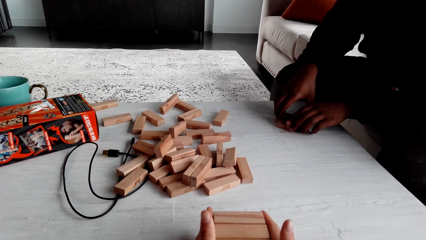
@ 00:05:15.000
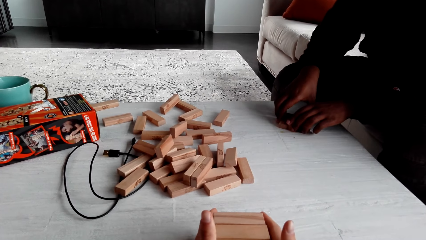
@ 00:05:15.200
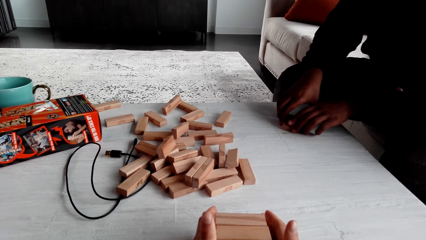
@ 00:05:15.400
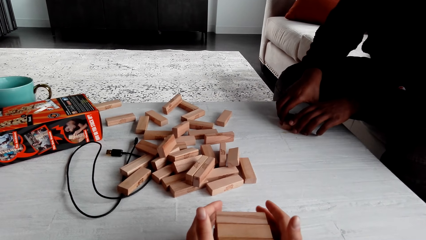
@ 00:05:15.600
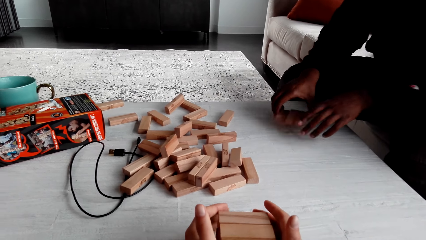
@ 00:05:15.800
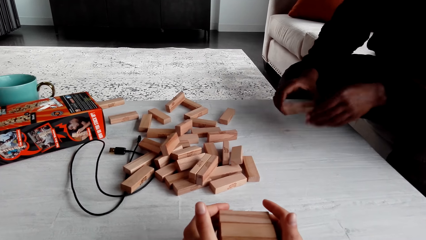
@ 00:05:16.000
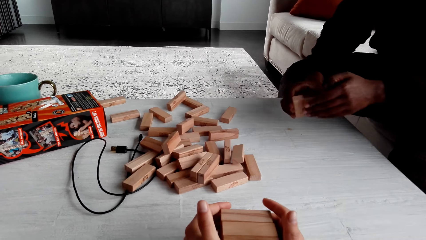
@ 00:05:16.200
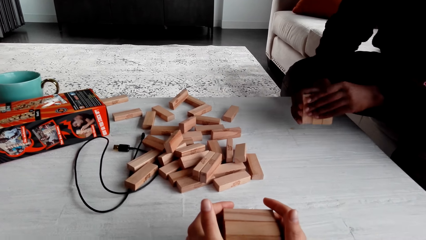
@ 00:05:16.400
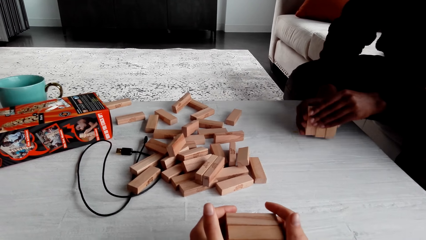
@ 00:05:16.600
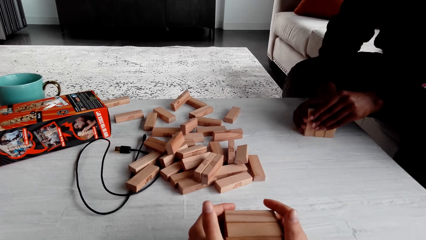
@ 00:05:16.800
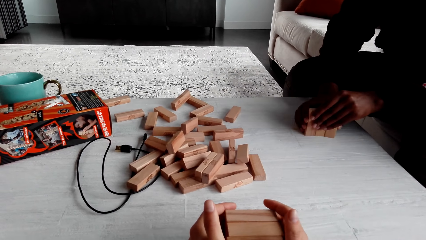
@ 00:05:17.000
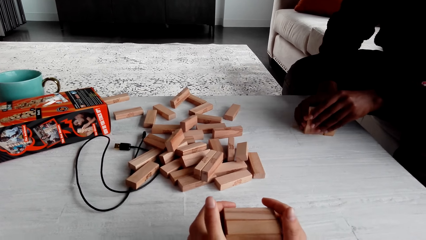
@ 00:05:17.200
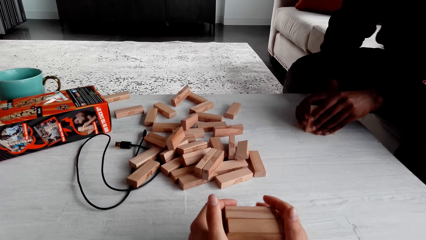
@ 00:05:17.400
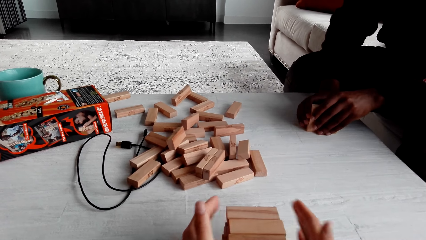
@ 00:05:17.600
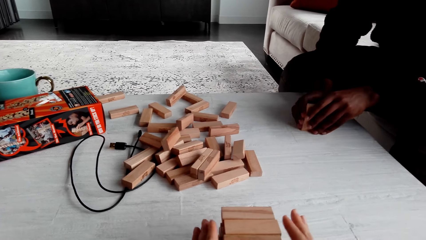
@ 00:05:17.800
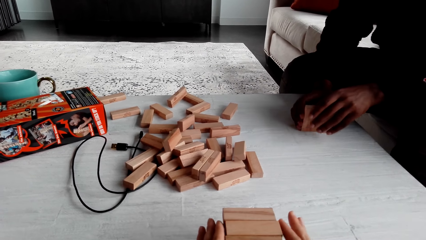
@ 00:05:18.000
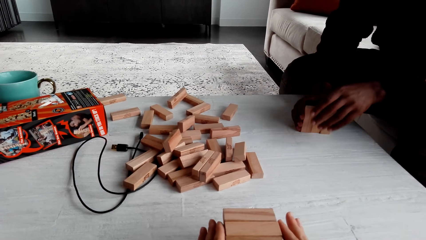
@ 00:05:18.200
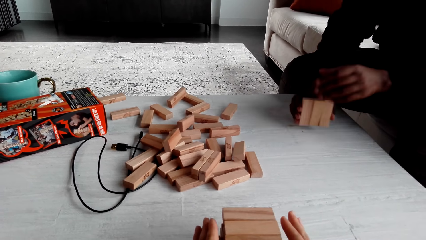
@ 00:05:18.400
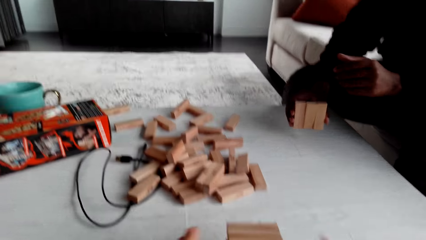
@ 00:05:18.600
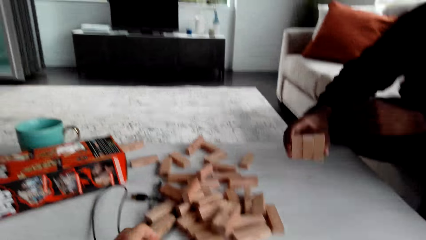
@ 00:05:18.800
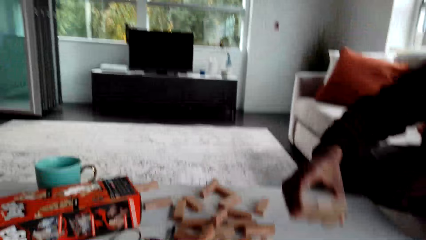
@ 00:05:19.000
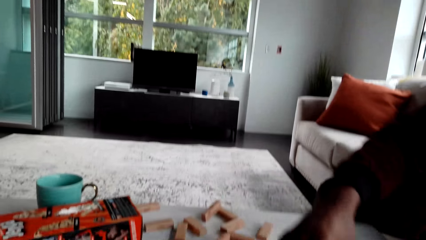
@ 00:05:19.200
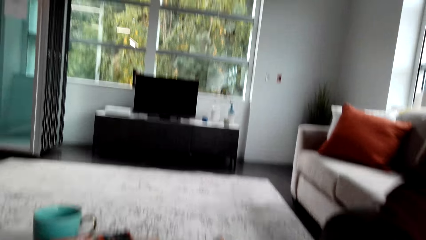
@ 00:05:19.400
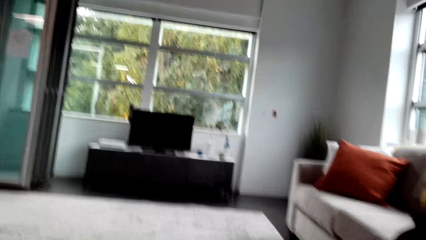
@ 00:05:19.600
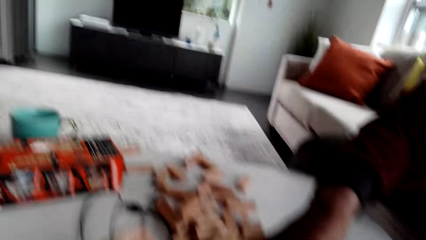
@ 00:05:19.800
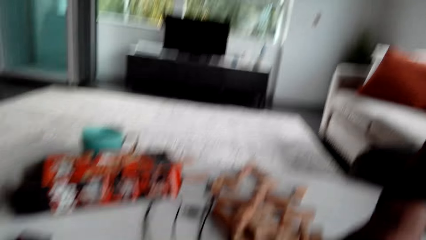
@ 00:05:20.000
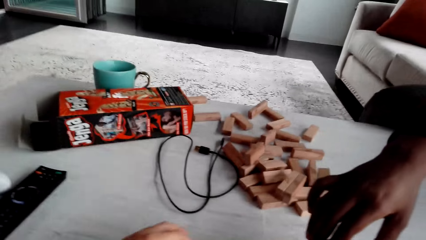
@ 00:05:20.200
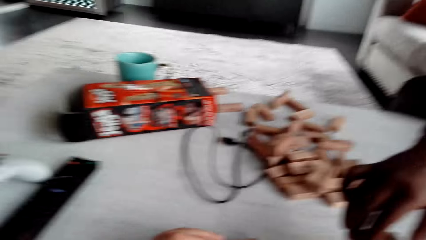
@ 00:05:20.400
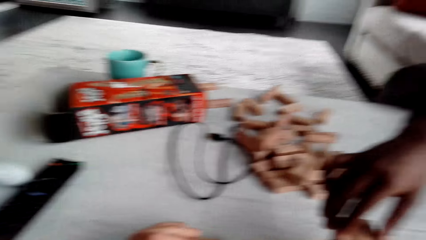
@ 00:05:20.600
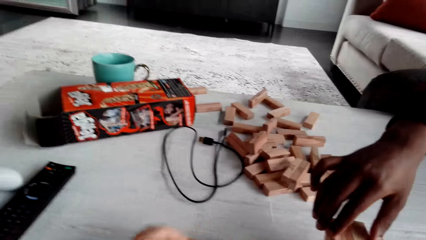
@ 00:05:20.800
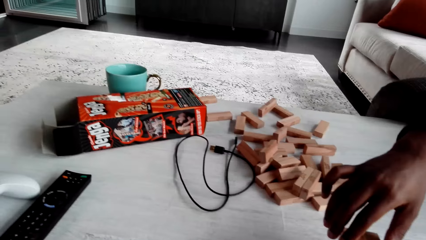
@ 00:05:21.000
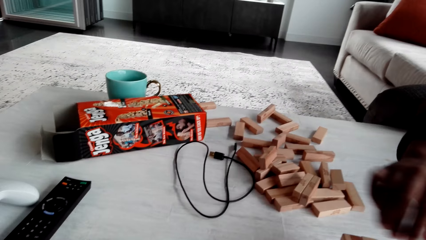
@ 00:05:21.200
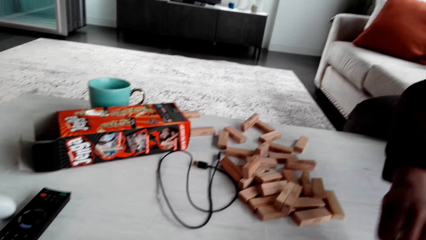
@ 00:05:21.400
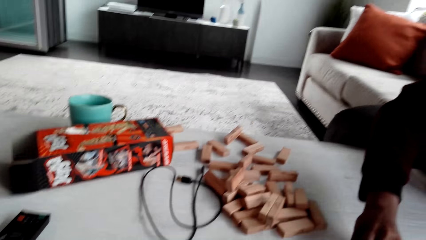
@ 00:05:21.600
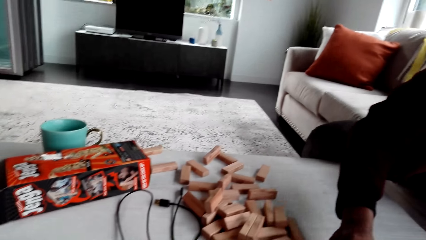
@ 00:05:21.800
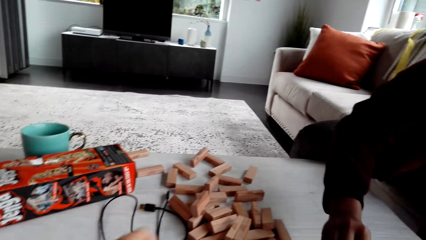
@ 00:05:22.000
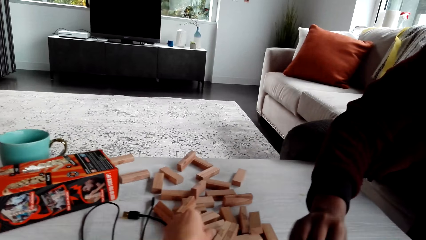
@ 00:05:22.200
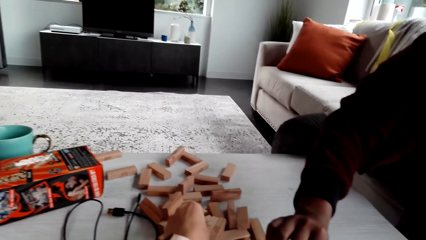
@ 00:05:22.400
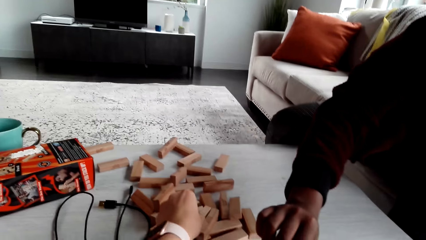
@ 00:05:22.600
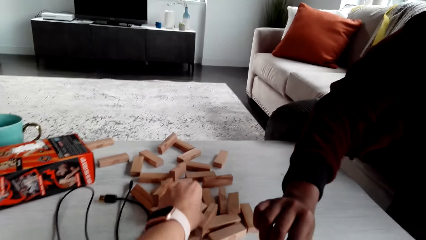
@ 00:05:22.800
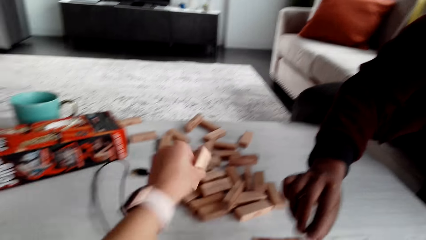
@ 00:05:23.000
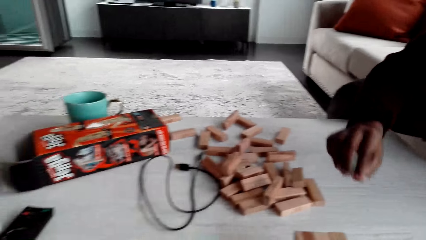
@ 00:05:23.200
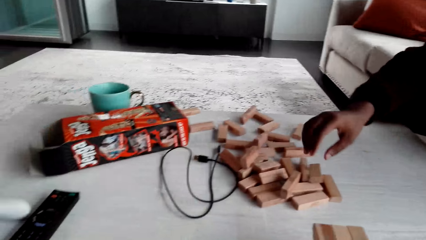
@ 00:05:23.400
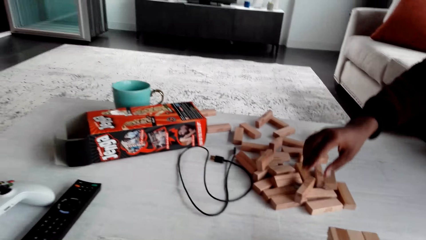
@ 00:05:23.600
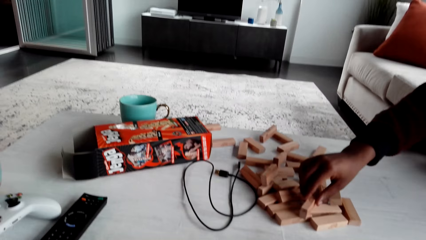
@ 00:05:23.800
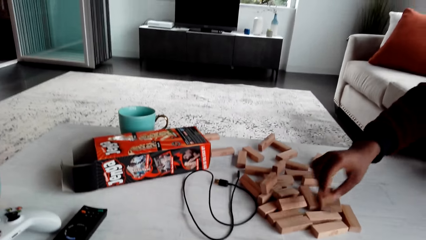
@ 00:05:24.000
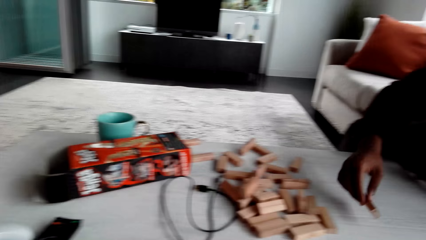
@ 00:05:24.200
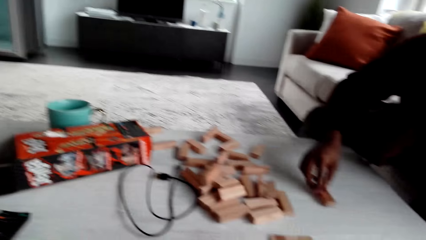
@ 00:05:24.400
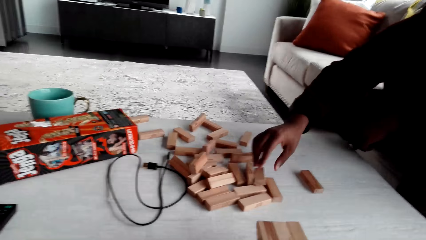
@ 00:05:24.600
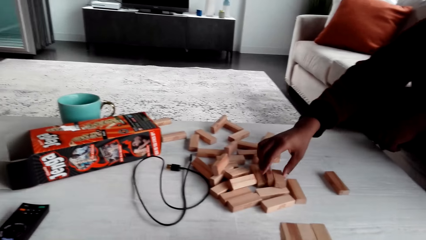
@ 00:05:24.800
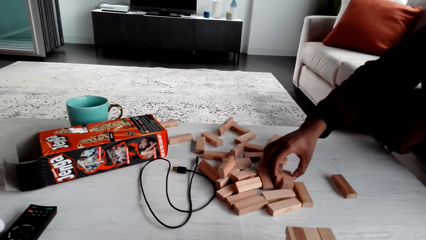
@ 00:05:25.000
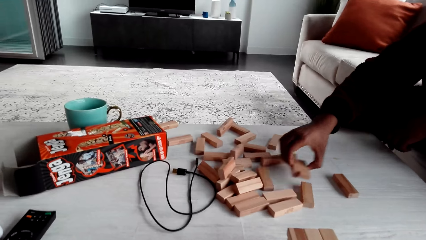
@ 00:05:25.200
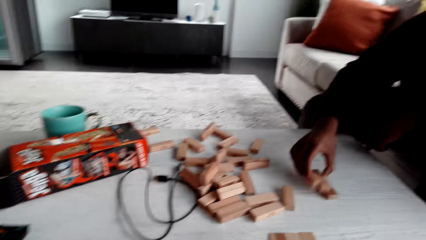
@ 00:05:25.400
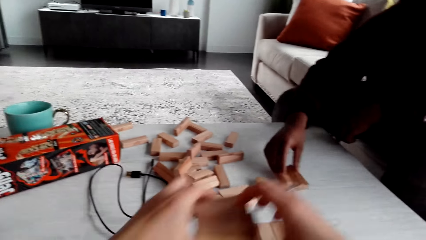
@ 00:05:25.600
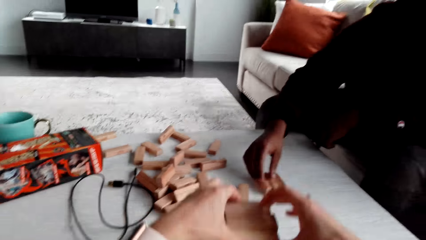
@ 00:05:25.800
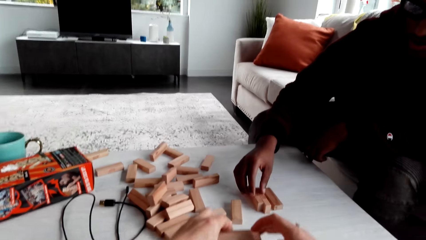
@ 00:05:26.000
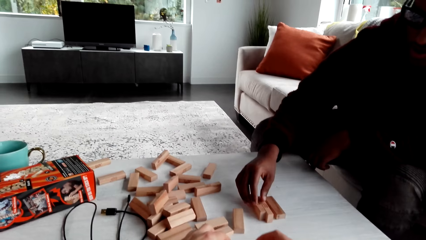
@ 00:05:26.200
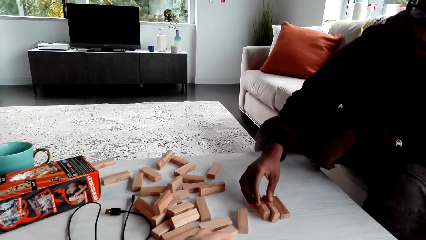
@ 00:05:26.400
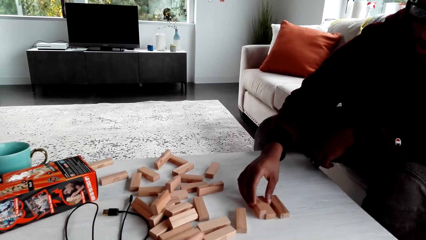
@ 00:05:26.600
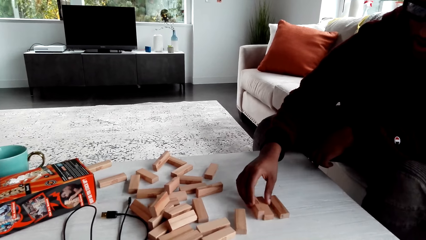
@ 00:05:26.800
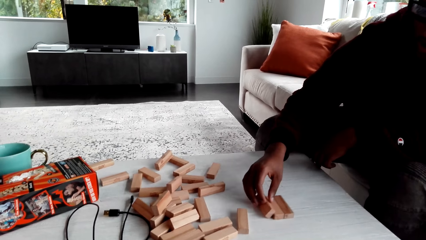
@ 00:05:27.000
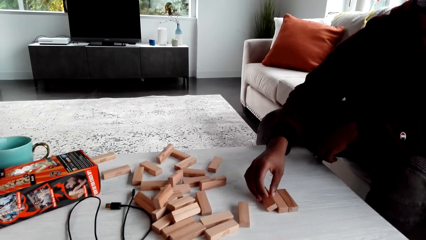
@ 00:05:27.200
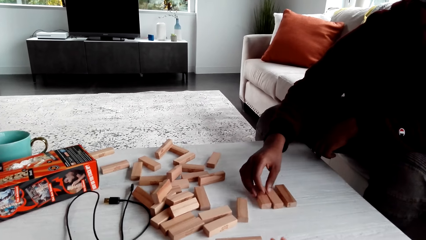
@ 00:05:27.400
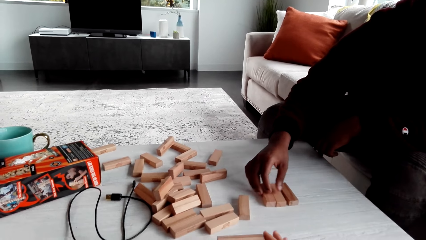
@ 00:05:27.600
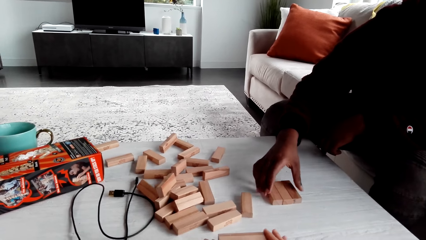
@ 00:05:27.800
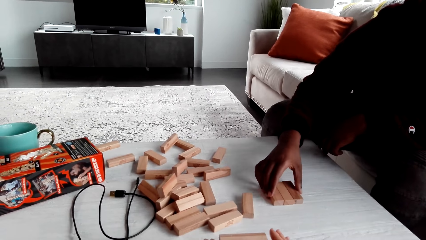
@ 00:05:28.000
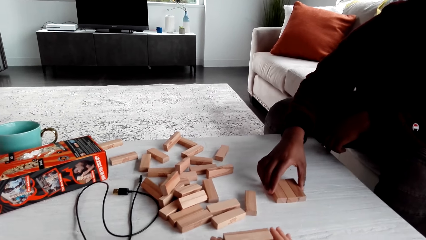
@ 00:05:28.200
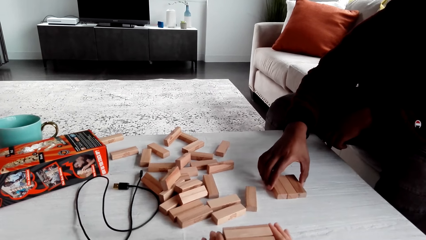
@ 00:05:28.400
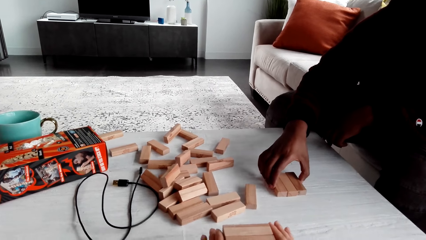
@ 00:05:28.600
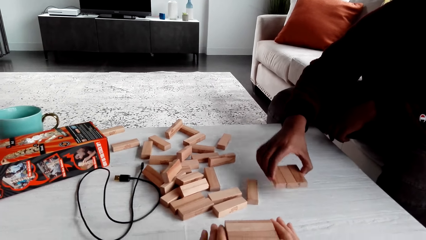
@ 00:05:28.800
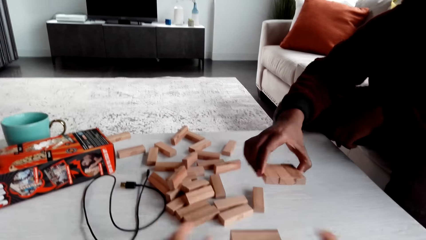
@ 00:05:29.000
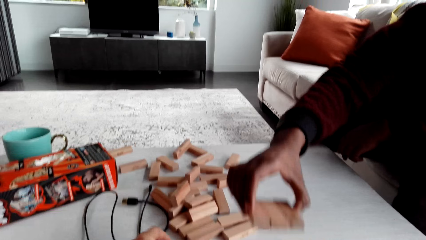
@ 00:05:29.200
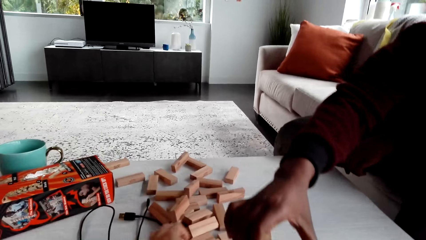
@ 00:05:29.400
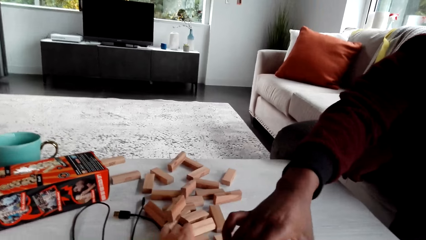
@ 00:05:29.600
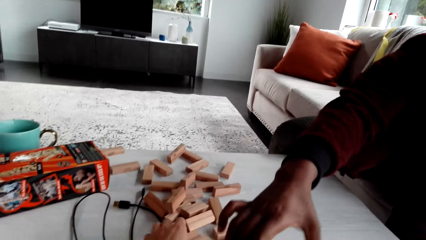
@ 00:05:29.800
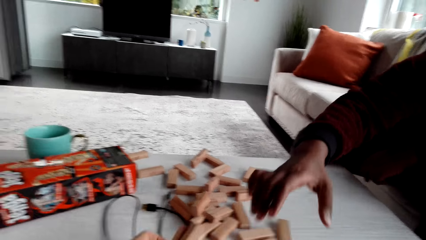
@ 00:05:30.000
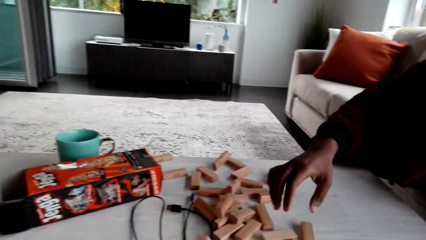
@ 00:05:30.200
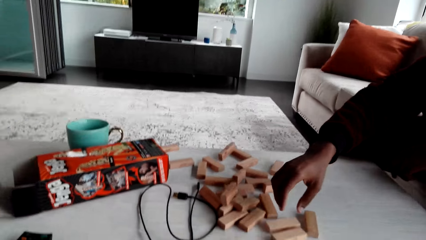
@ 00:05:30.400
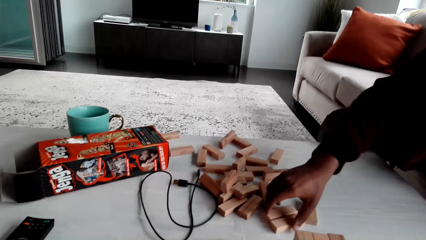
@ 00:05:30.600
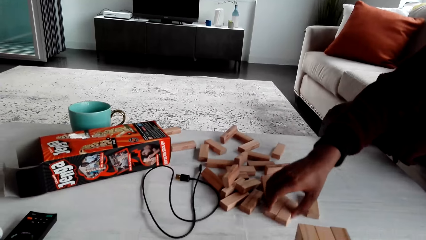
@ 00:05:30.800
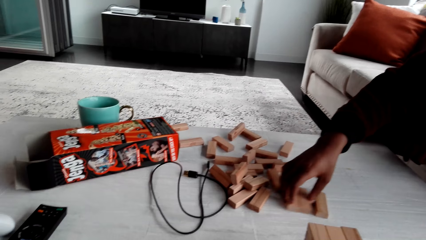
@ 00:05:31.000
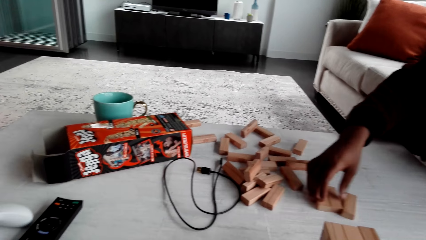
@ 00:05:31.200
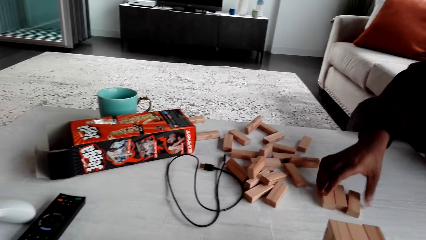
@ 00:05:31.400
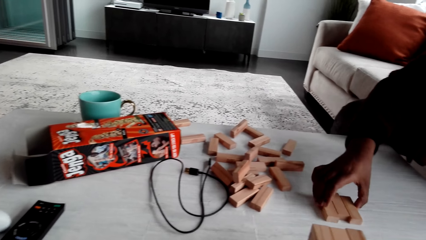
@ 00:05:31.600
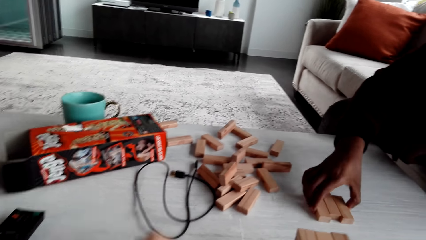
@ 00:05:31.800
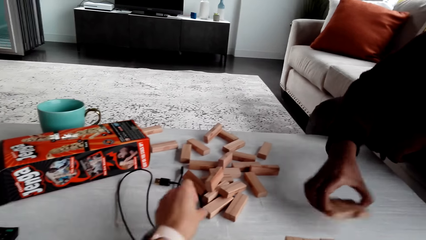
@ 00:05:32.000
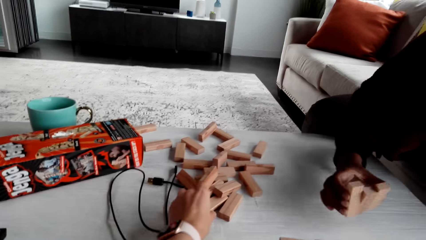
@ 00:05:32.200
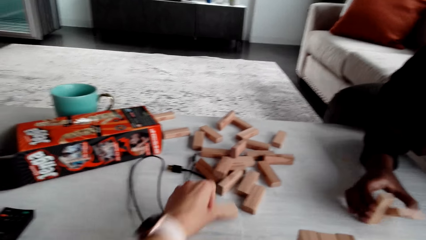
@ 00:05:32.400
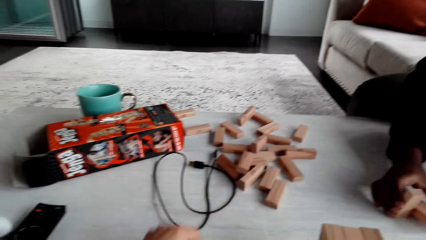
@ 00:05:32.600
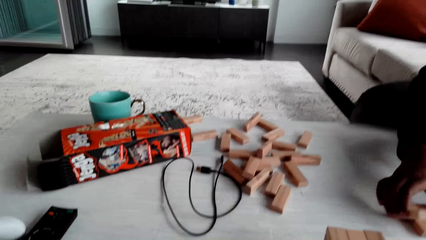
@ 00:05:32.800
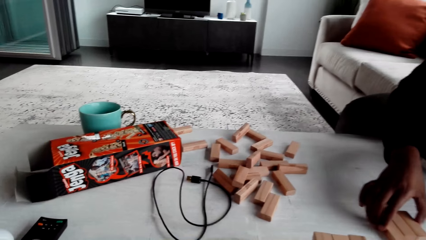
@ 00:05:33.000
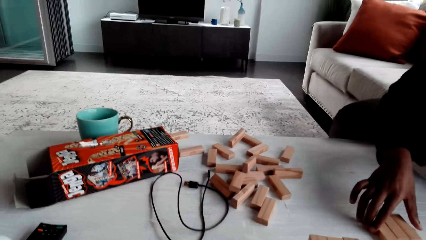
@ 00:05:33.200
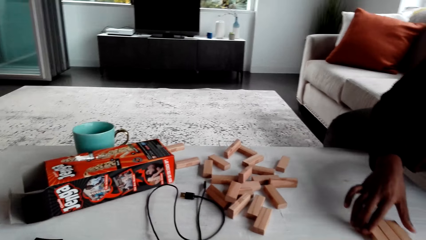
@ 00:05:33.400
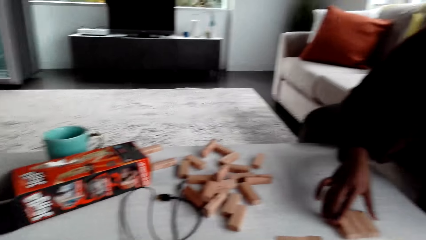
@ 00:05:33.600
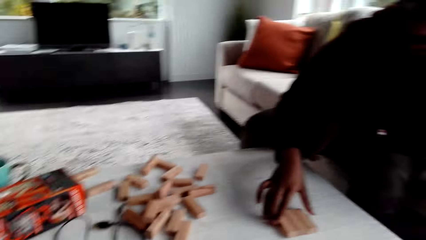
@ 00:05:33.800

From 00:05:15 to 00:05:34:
A man plays a jenga game. The camera wearer dialogues with the man, plays the jenga game, and dialogues with the man. The man plays the jenga game. The camera wearer dialogues with the man.
